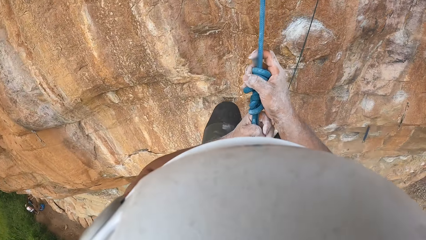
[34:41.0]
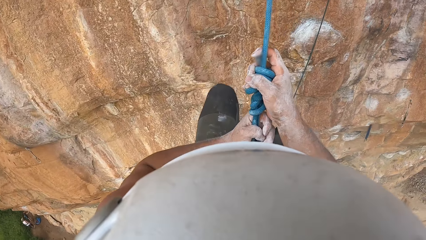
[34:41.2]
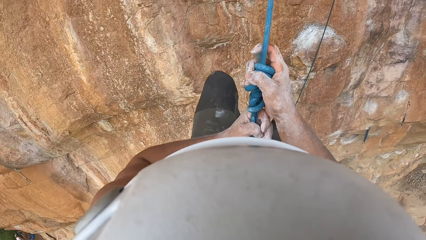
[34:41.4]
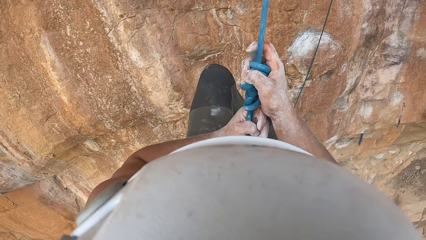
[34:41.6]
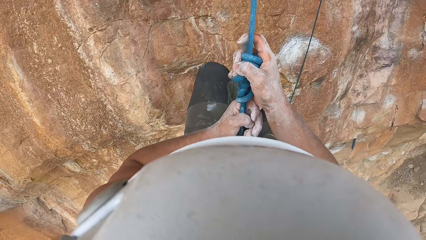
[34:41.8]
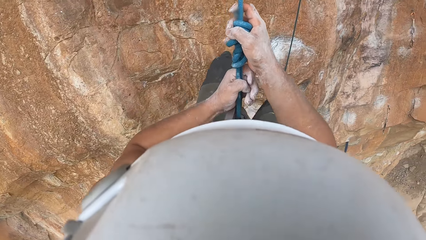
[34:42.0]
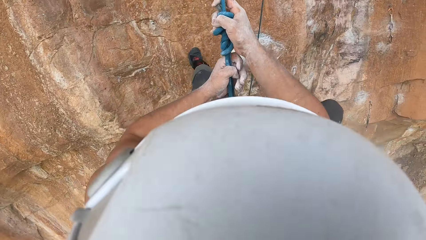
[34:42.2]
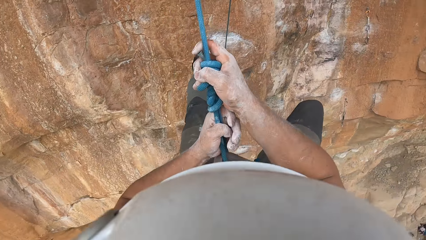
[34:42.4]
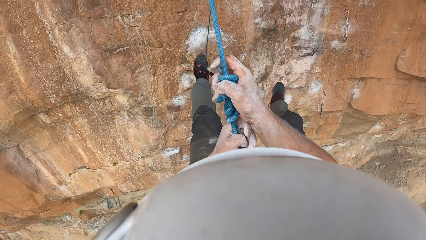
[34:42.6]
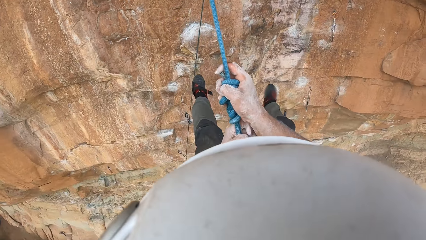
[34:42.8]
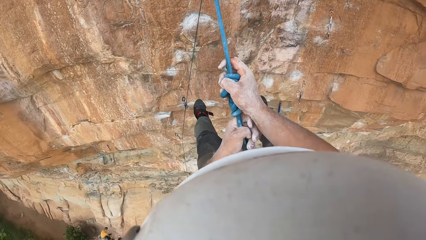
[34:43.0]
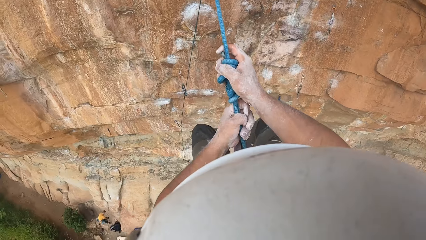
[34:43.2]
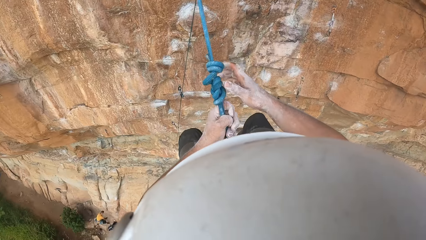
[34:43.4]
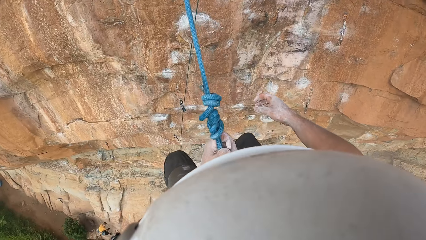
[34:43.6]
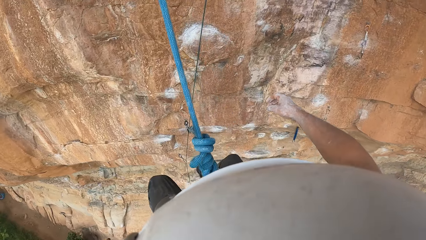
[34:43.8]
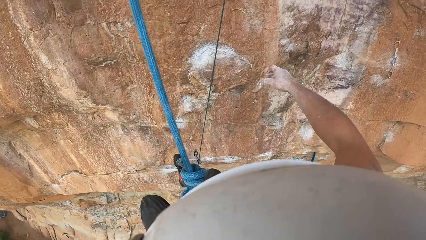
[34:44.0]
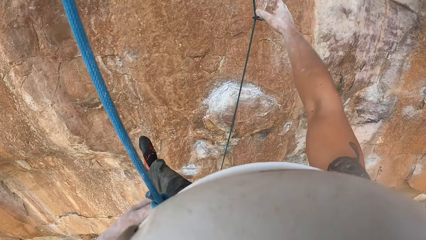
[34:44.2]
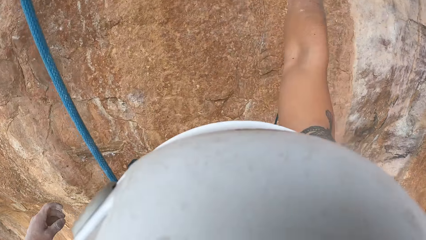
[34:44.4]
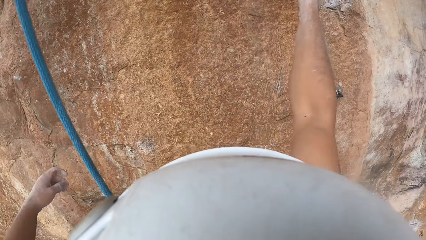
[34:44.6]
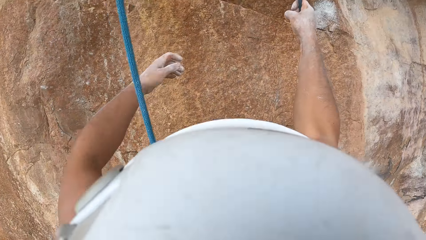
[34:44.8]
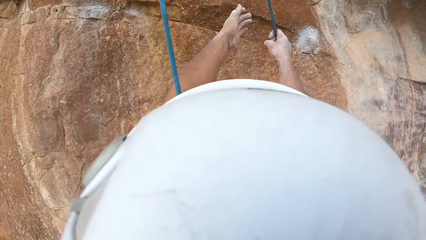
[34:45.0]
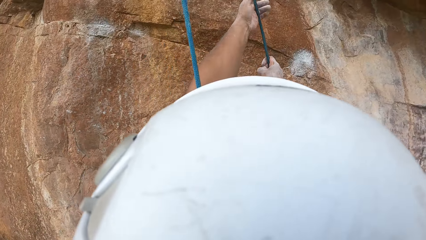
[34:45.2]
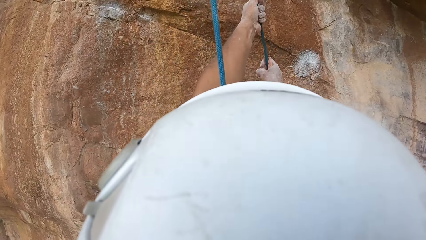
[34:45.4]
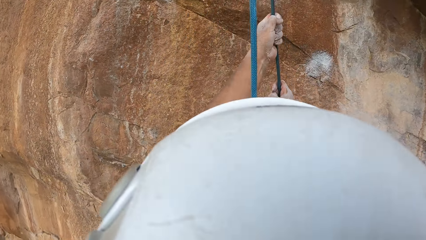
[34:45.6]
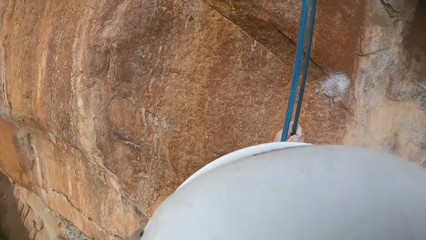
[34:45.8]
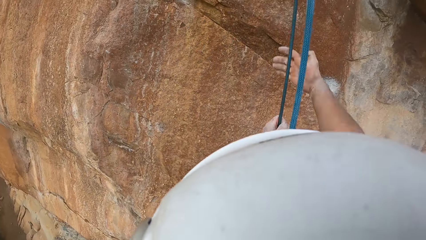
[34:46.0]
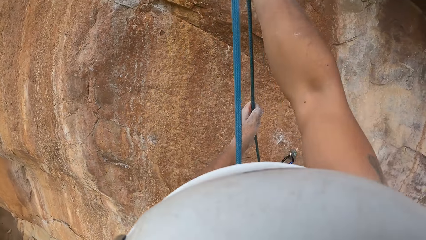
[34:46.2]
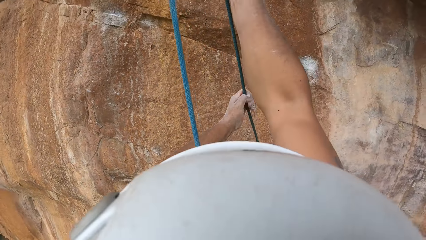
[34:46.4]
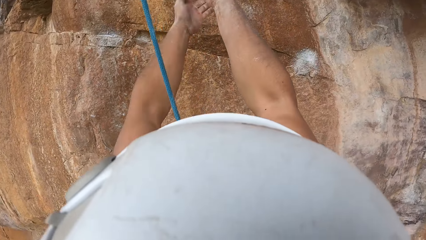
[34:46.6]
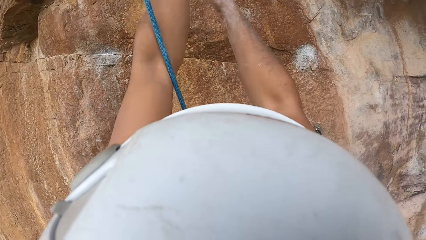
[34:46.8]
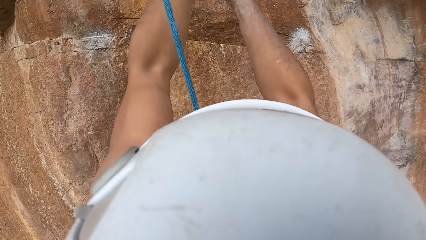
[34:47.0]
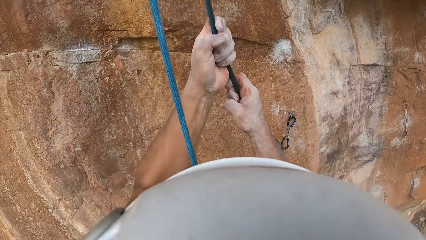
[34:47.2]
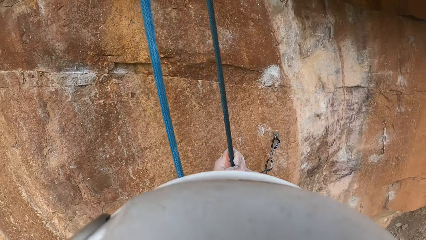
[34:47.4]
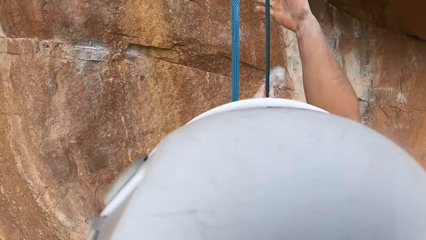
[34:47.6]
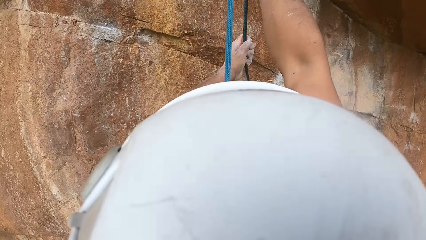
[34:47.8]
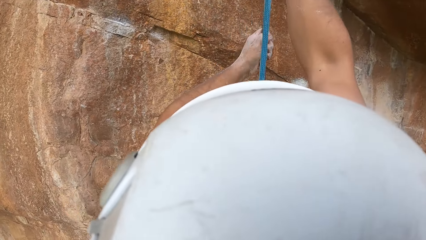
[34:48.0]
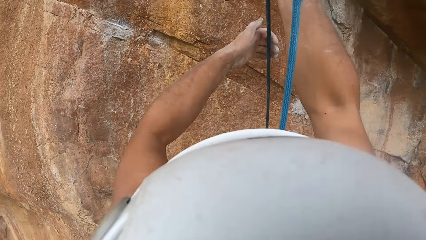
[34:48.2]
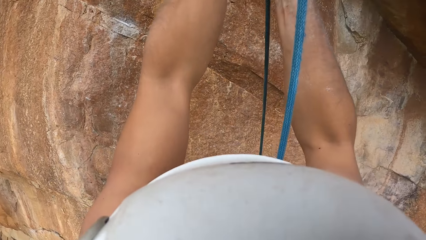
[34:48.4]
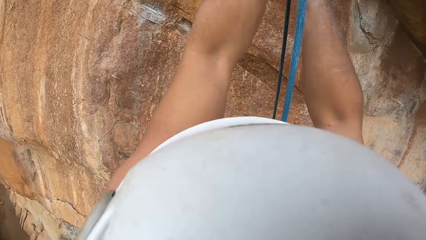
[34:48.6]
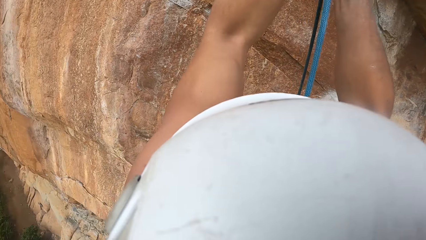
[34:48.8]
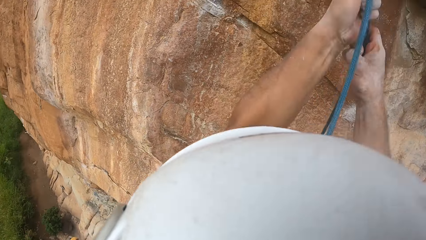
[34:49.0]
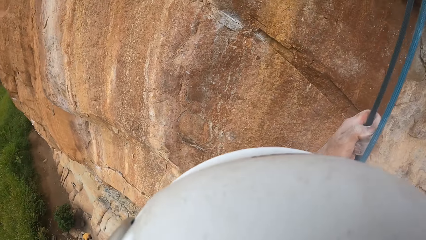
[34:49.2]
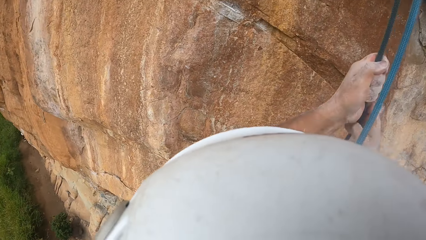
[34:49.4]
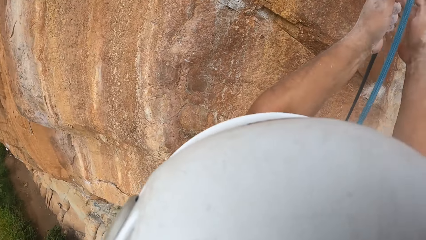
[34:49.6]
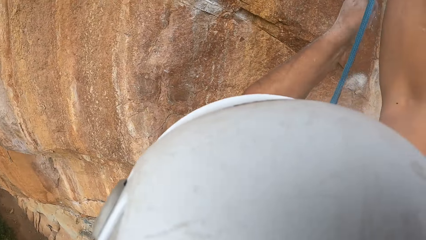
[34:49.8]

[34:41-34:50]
The camera wearer pulls the rope with both hands.

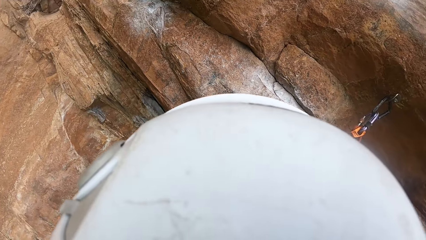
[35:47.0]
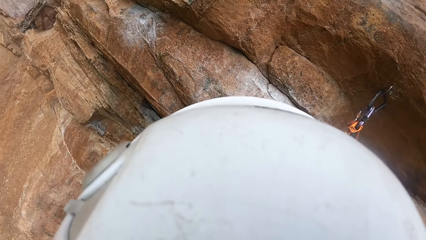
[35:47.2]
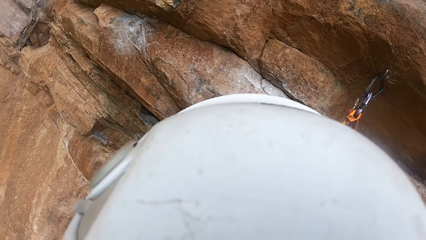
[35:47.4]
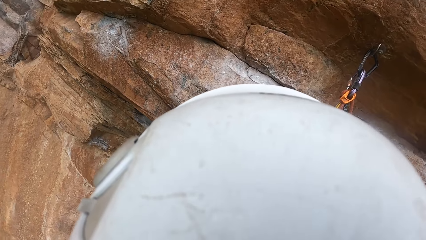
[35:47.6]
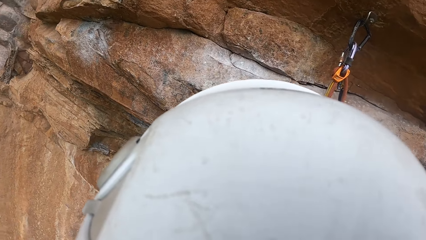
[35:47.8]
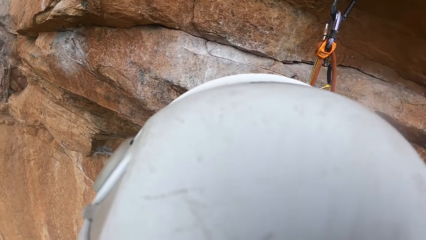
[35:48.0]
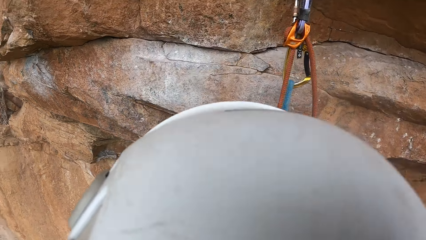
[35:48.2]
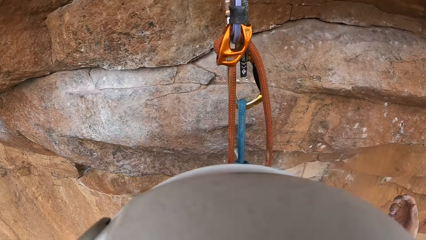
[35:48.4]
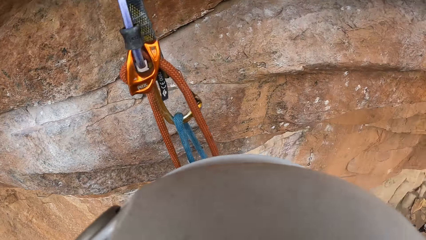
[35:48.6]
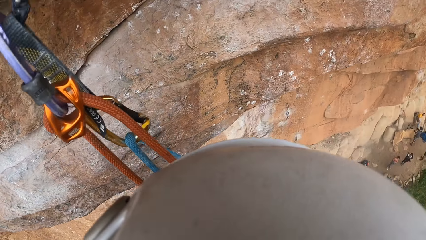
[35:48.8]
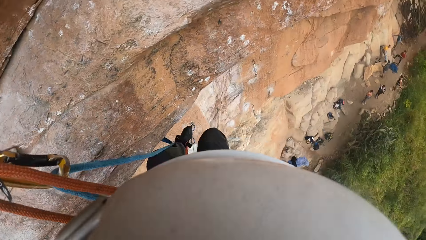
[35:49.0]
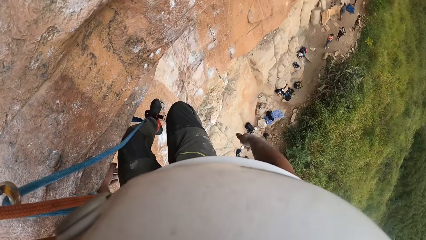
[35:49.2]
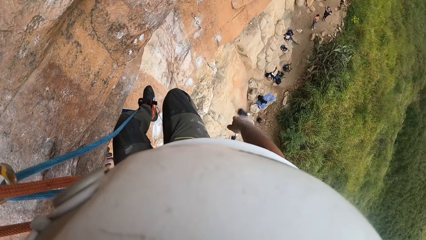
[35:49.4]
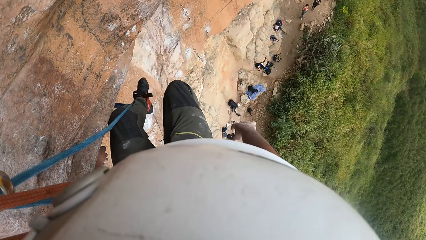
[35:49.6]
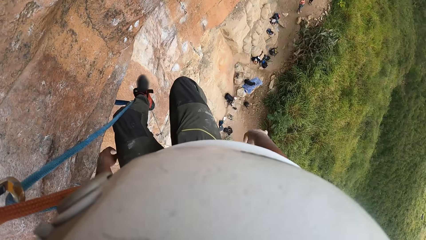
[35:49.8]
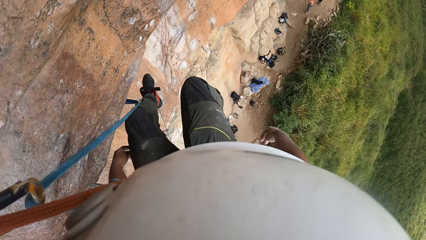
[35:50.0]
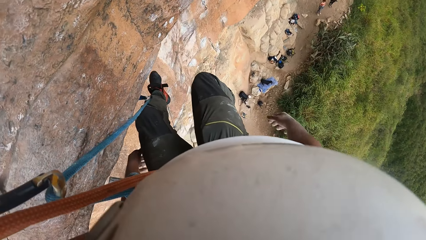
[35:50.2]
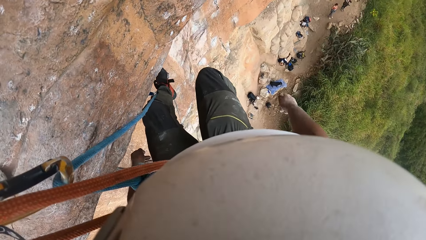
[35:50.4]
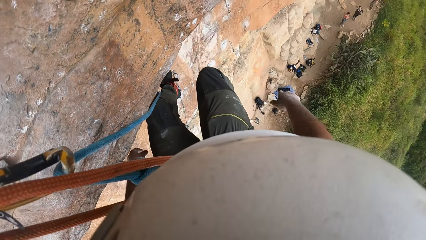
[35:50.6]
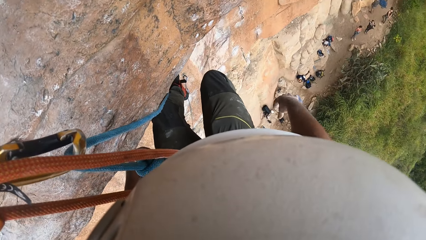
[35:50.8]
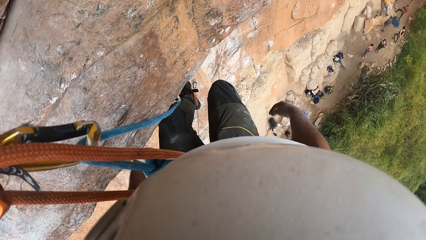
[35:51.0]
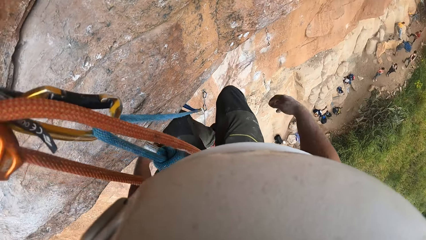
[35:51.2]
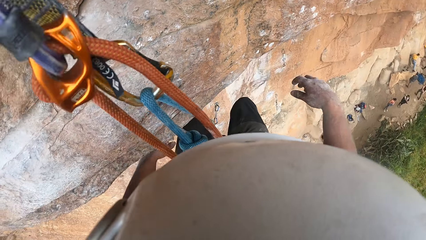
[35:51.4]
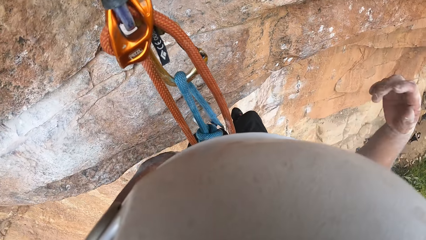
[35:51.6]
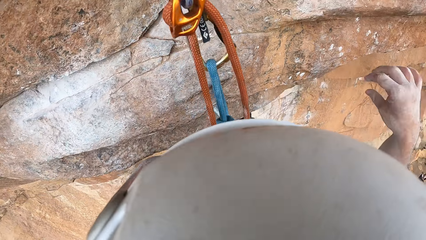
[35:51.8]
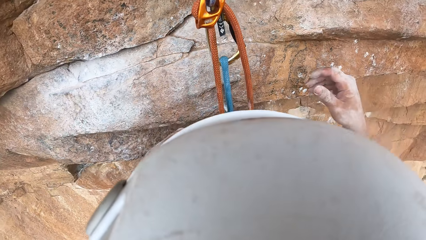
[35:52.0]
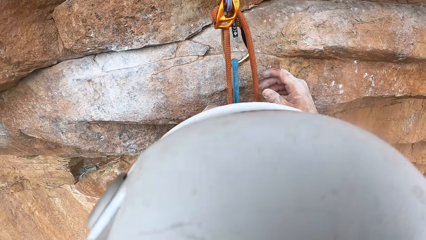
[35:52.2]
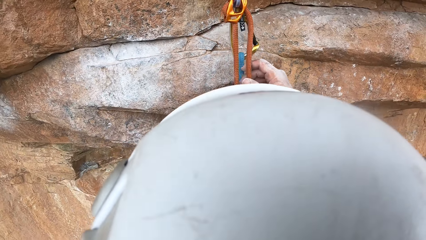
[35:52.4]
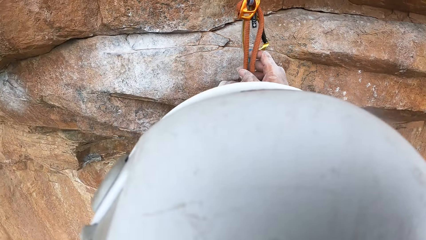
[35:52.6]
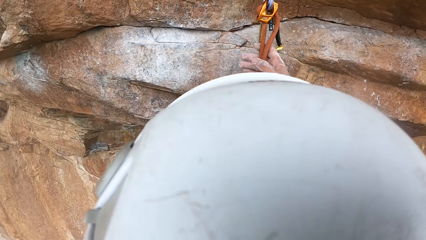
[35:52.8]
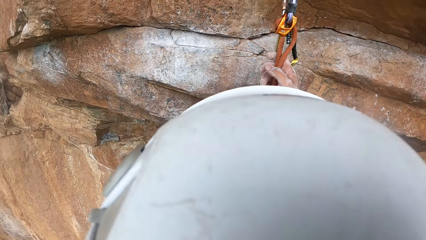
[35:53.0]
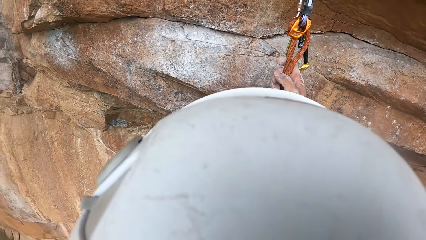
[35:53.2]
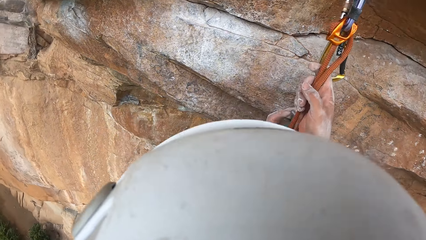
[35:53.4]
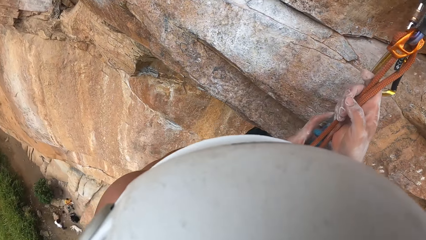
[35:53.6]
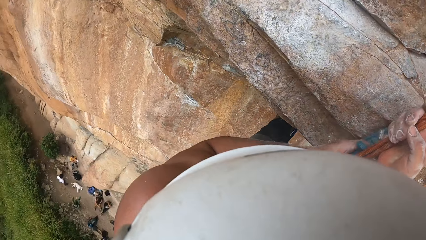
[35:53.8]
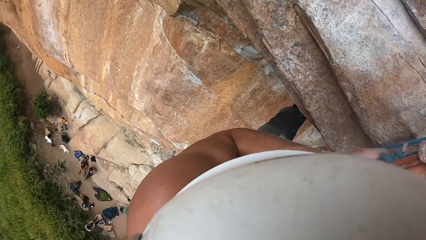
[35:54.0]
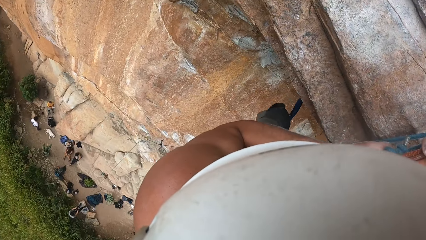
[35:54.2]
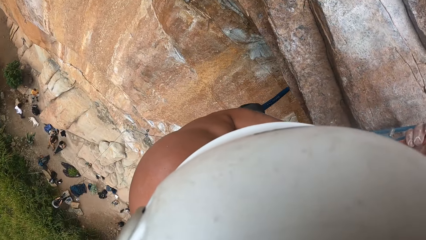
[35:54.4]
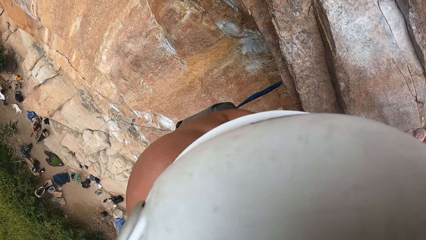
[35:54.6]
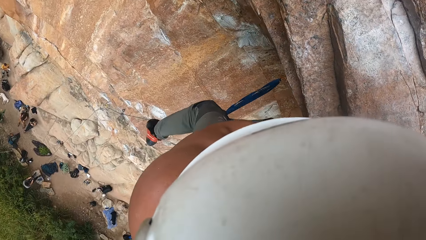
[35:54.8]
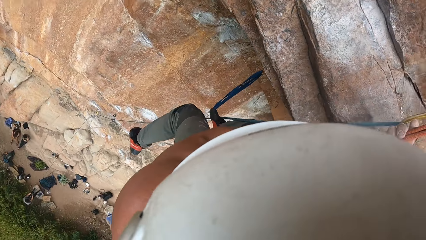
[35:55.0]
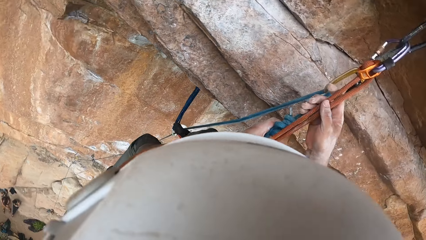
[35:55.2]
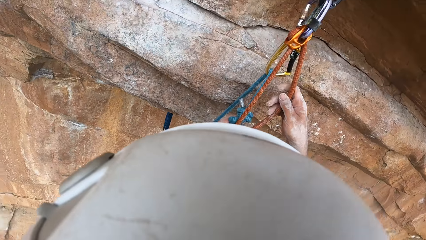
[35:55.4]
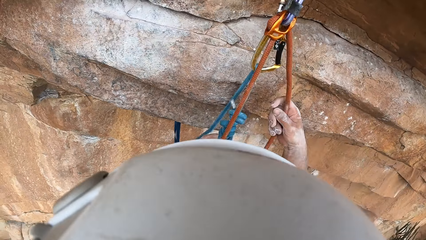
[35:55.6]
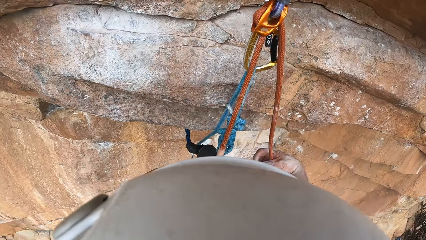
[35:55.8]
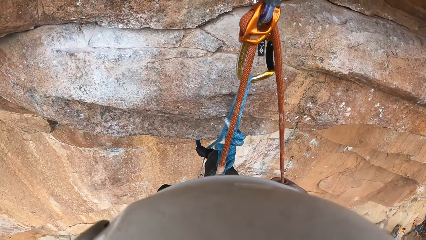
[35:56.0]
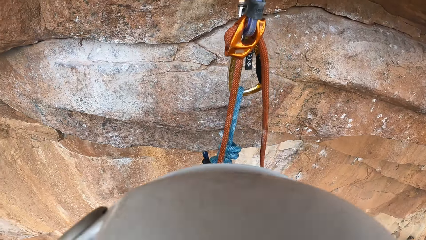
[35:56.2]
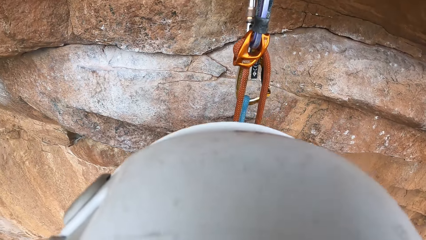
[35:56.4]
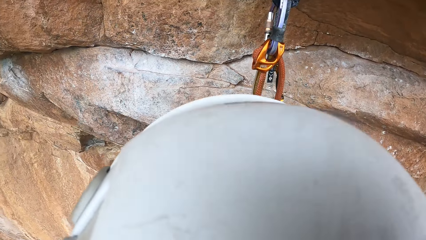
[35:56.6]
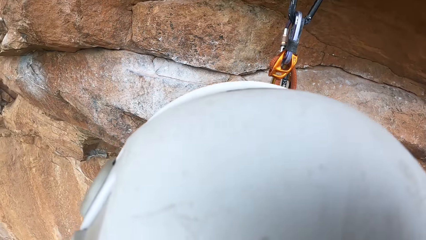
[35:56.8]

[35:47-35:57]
The camera wearer relaxes his hands. He shakes his hand. He holds the climbing rope with his right hand.
